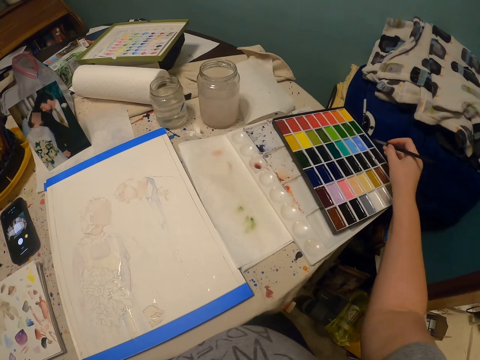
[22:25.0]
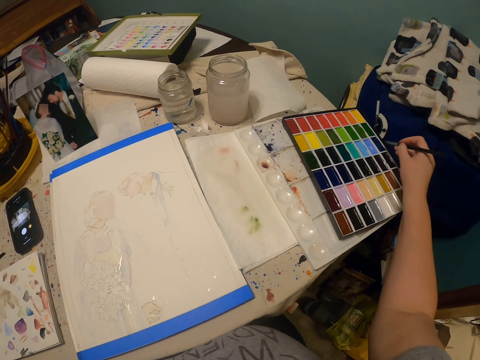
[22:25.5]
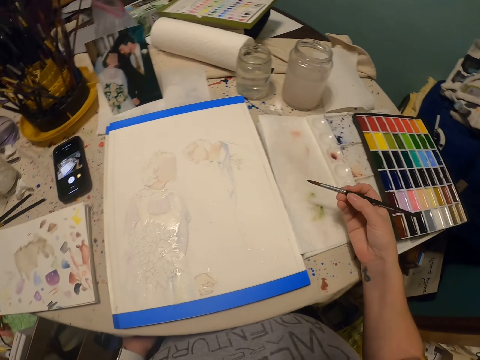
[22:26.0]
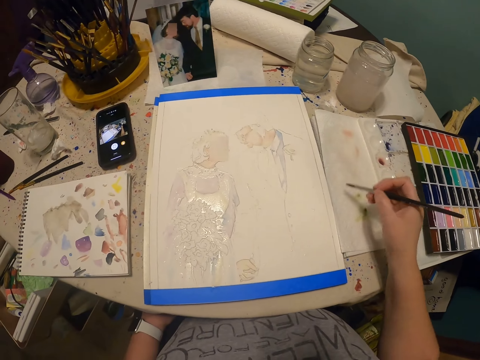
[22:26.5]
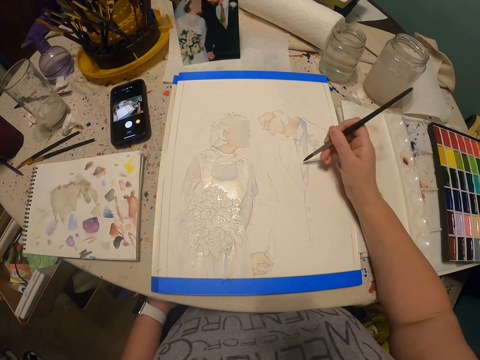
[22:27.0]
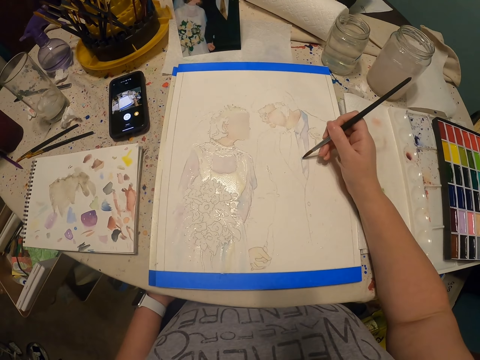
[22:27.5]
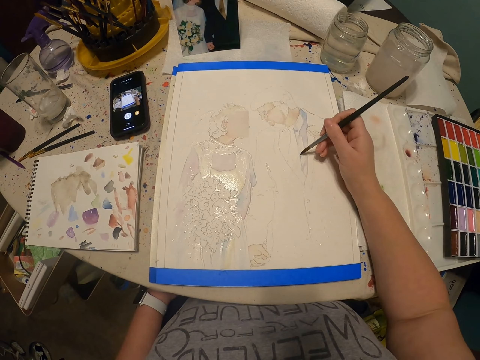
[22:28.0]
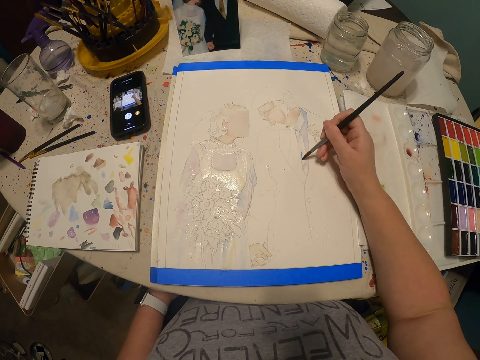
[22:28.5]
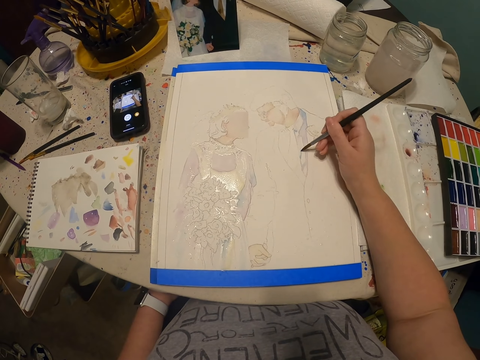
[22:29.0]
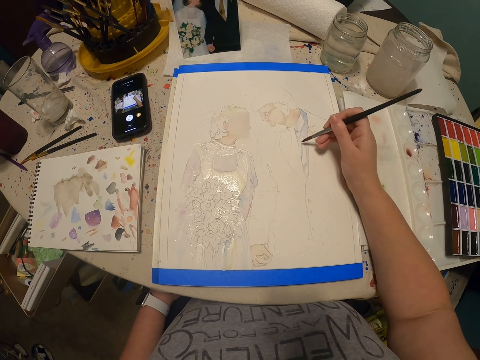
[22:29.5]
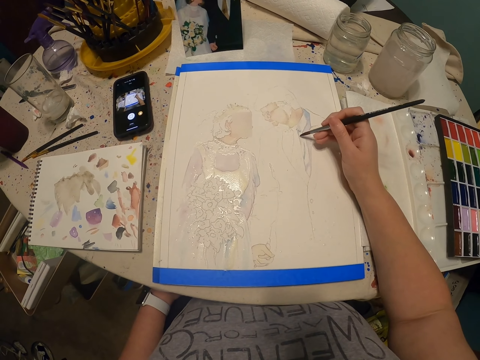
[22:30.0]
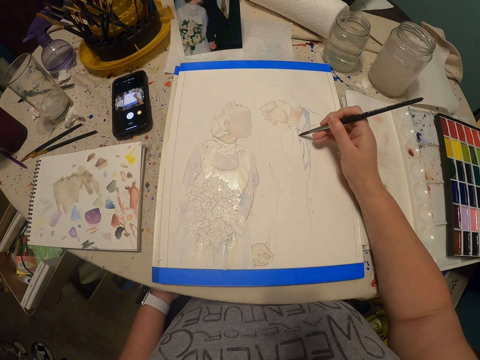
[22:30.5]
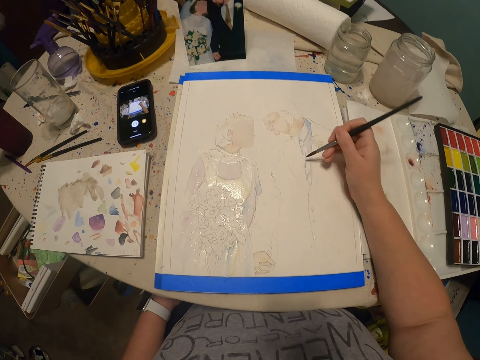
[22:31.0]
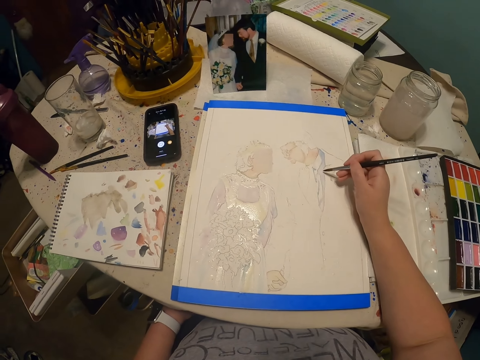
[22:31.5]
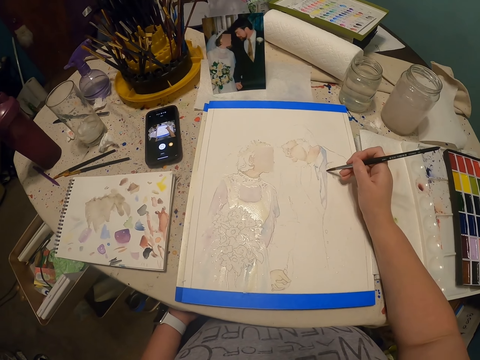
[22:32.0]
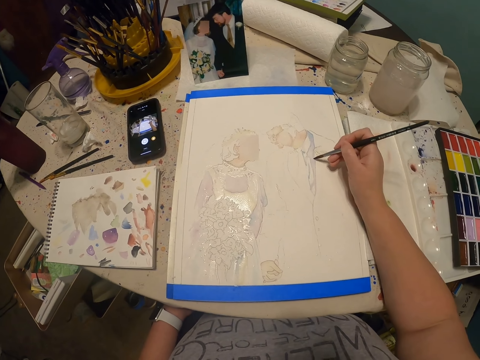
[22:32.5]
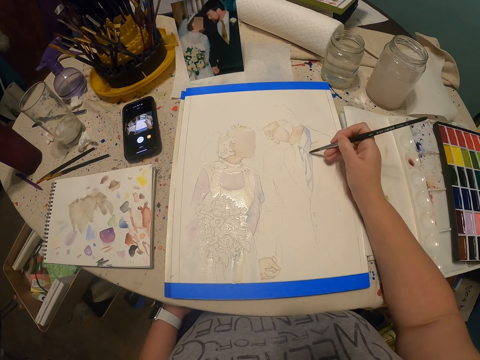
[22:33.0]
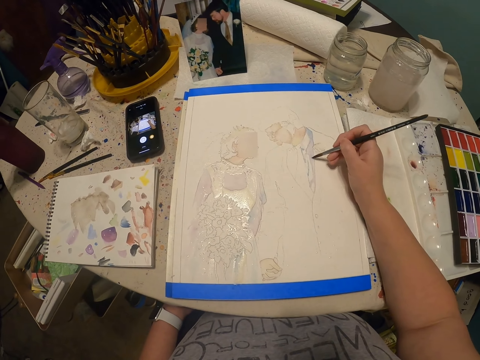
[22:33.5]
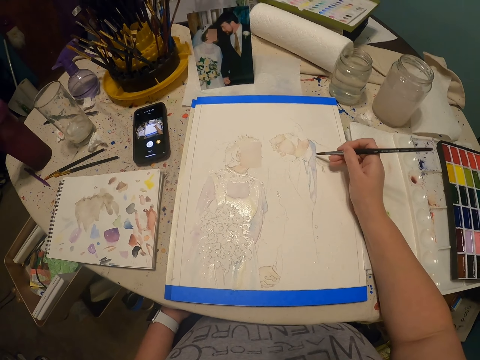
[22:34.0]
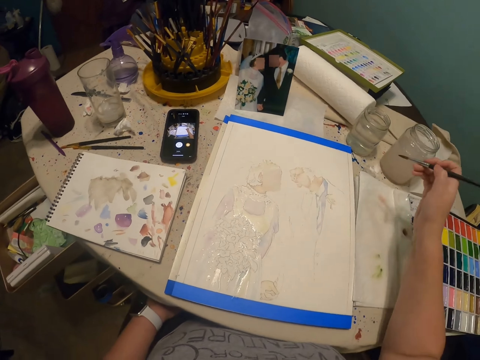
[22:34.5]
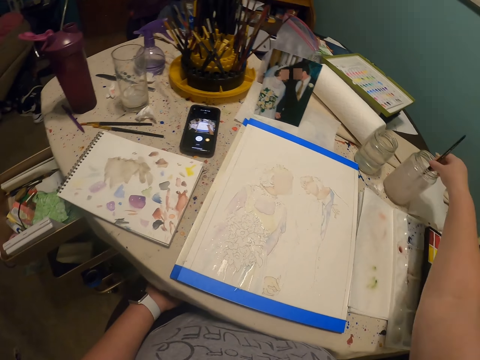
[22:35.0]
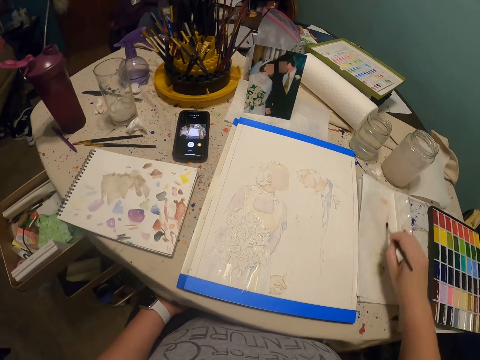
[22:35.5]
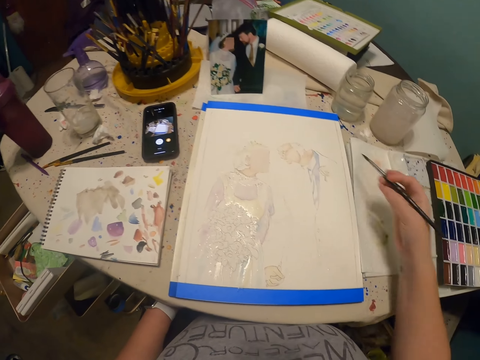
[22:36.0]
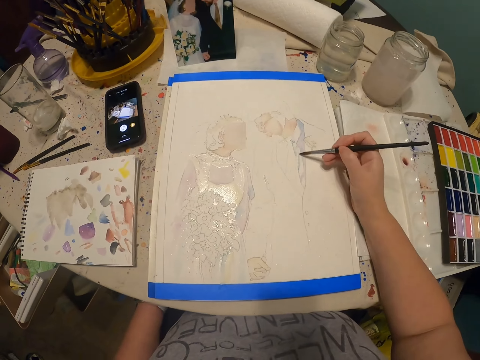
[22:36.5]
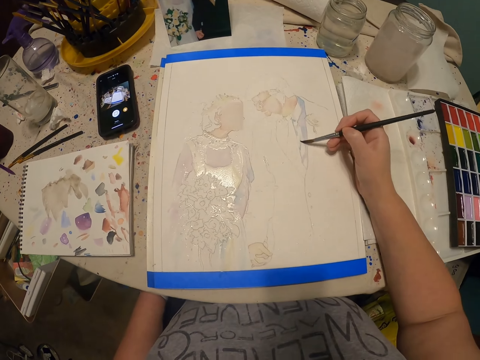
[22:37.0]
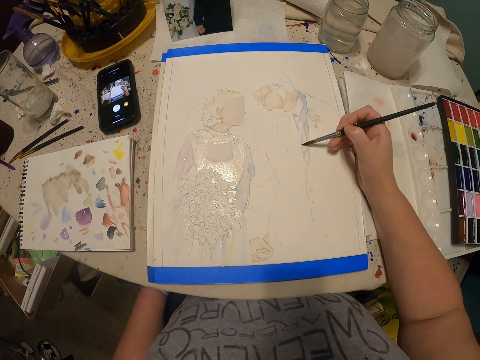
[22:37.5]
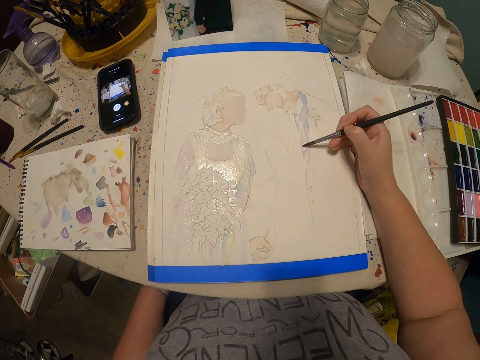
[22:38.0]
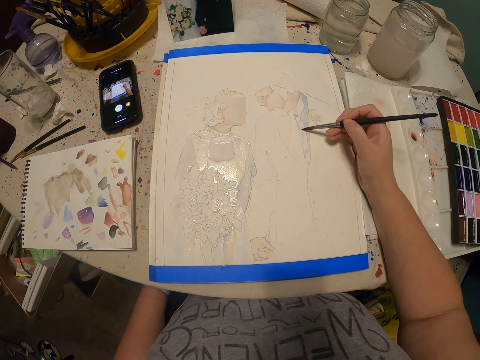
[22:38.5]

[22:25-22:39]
The camera wearer rubs the paint brush in the paint. They rub the paint brush on the paint. They paint the drawing with the paint brush. They dip the paint brush in water. They rub the paint brush on the paper. They spread paint on the drawing with the brush.

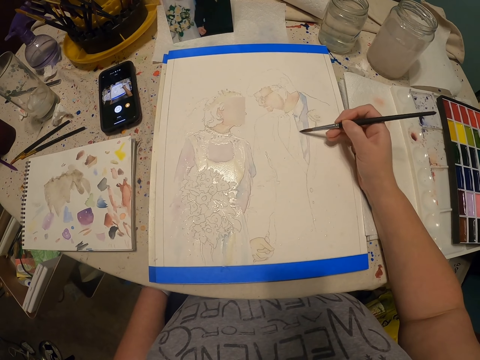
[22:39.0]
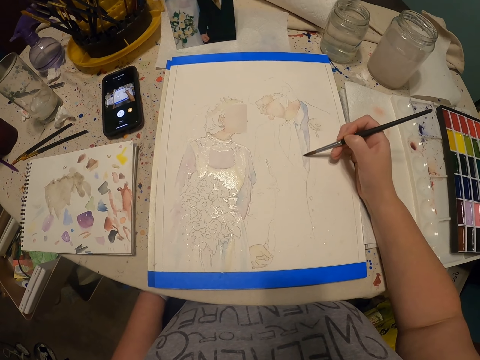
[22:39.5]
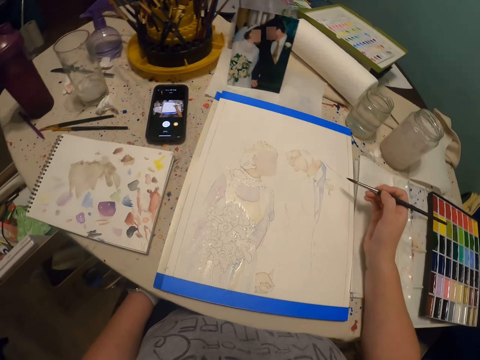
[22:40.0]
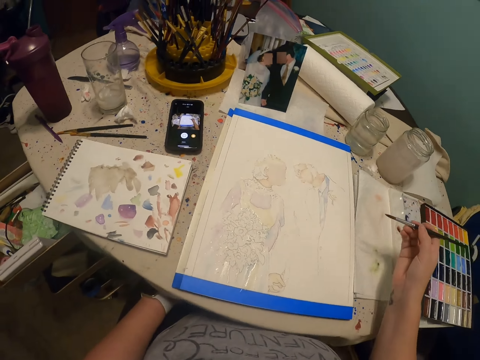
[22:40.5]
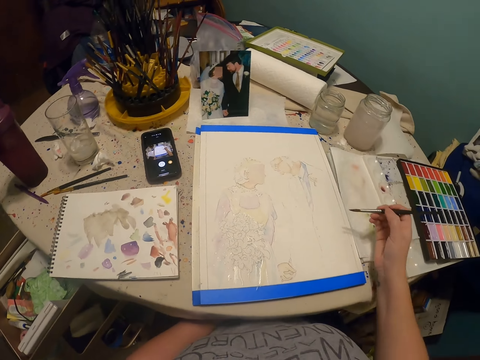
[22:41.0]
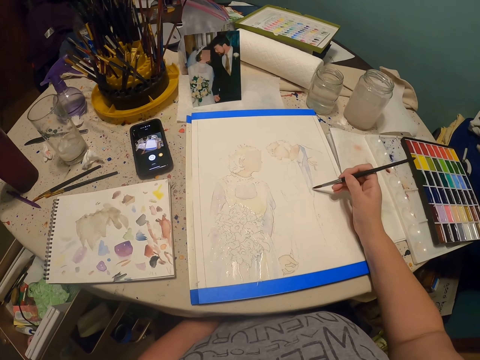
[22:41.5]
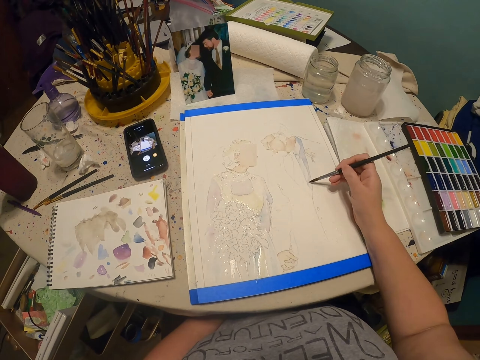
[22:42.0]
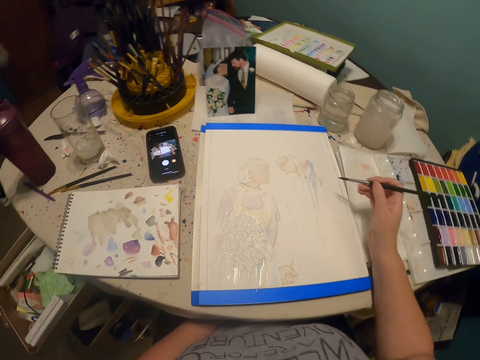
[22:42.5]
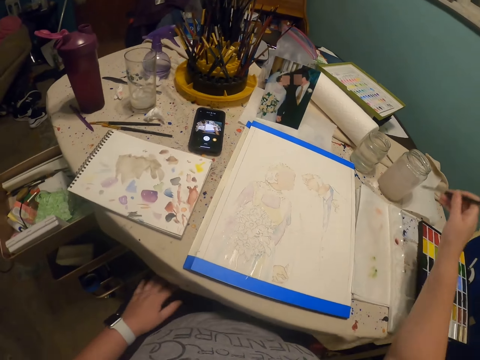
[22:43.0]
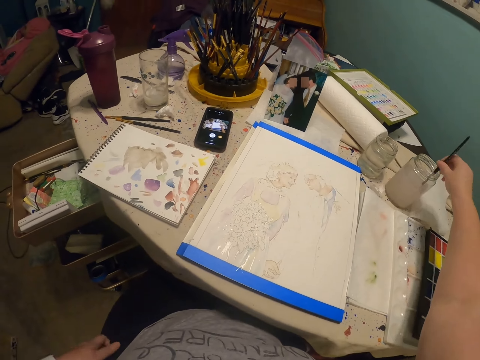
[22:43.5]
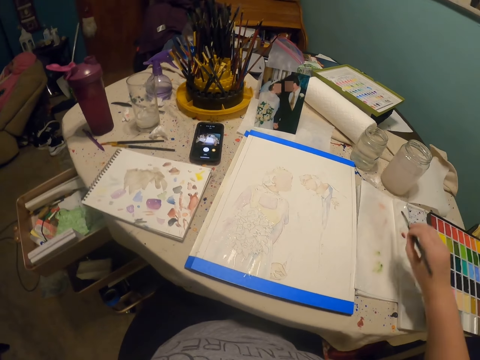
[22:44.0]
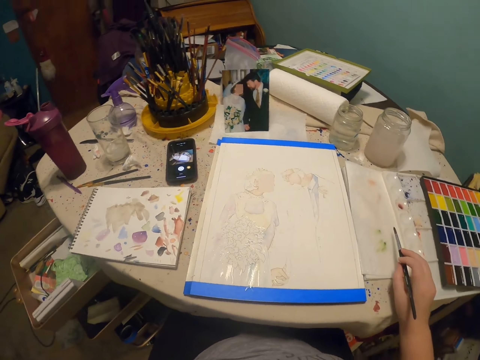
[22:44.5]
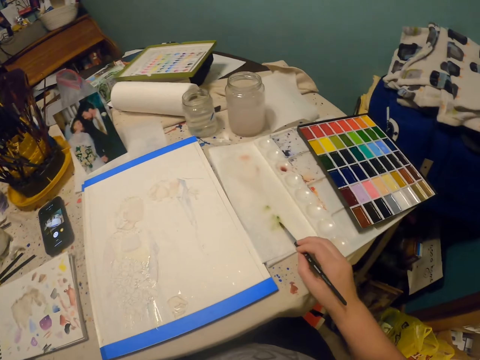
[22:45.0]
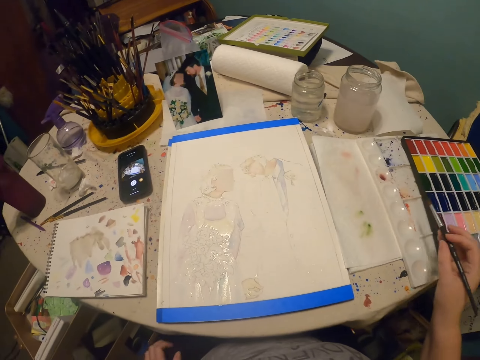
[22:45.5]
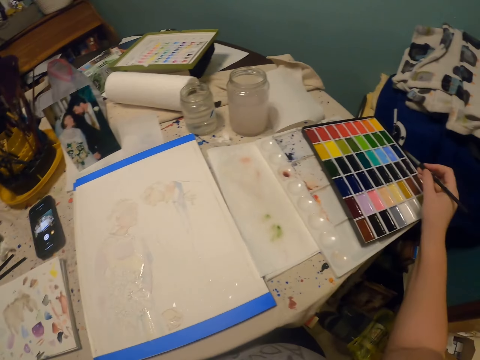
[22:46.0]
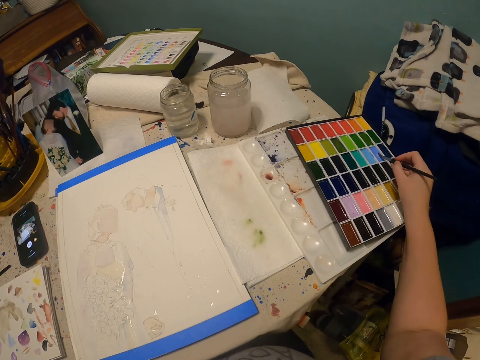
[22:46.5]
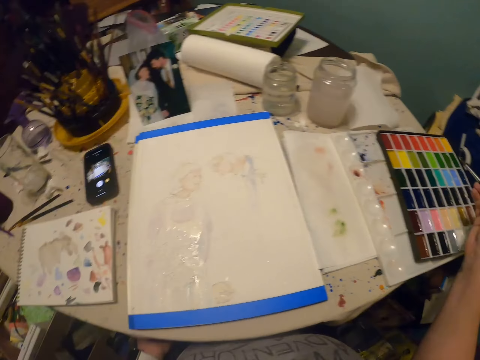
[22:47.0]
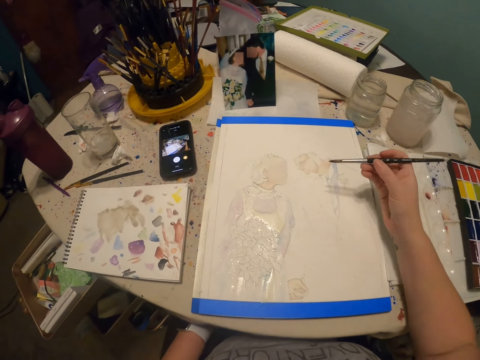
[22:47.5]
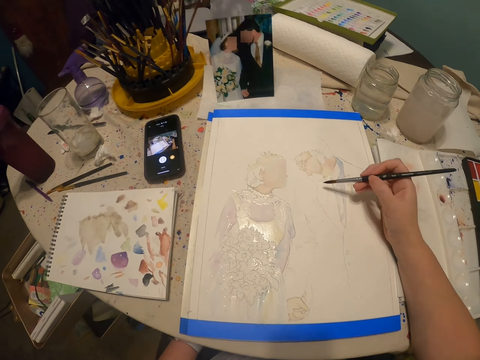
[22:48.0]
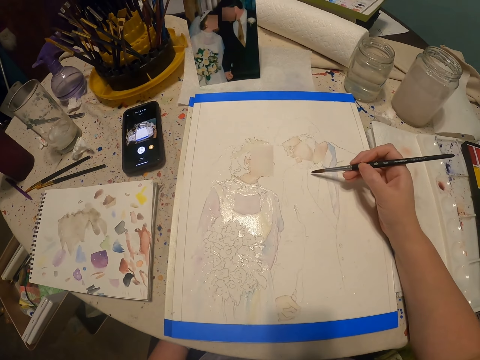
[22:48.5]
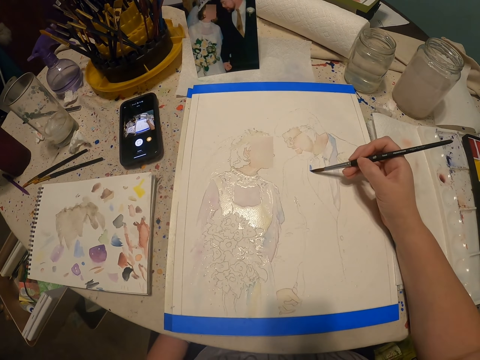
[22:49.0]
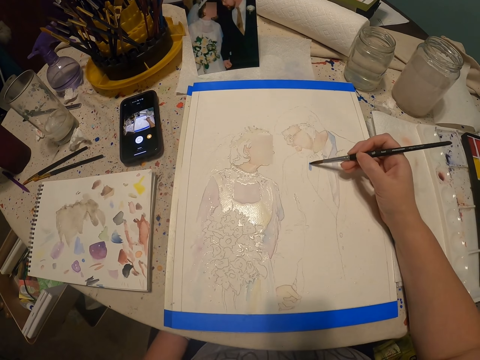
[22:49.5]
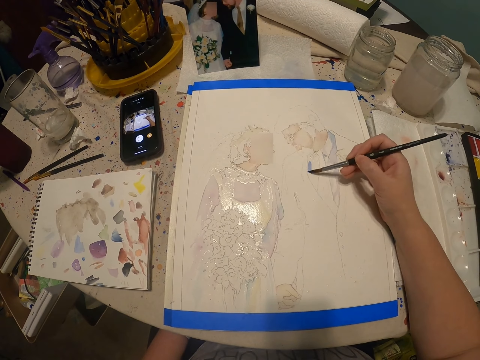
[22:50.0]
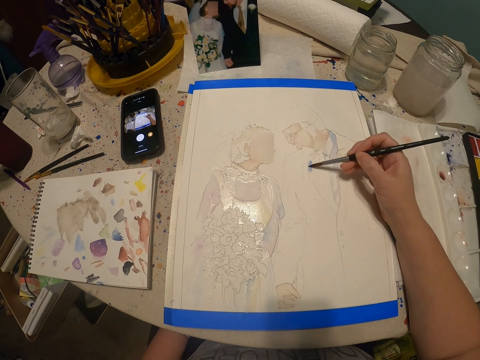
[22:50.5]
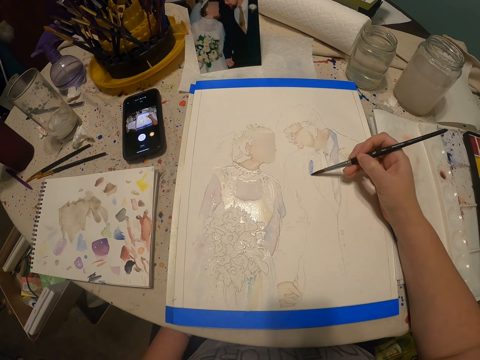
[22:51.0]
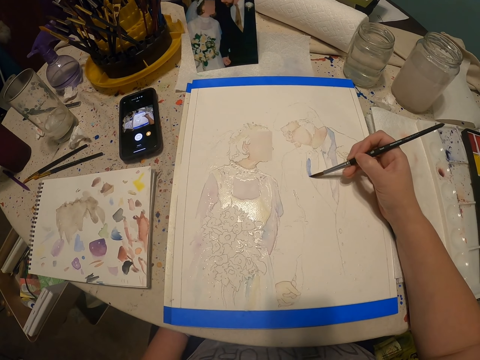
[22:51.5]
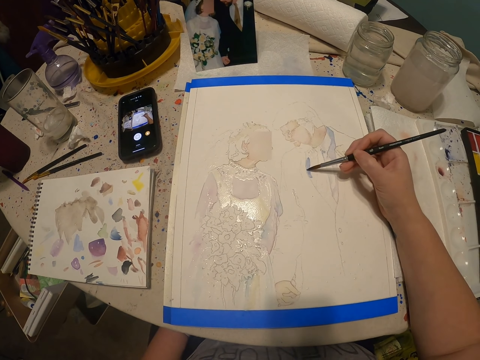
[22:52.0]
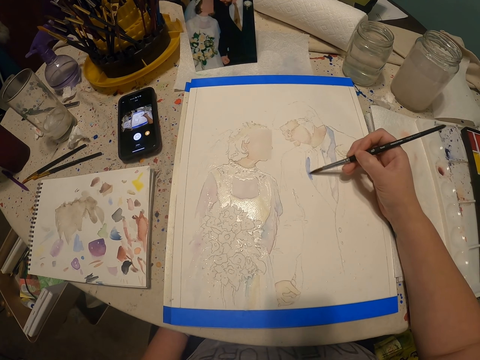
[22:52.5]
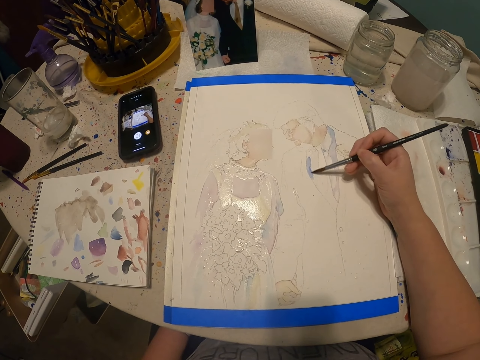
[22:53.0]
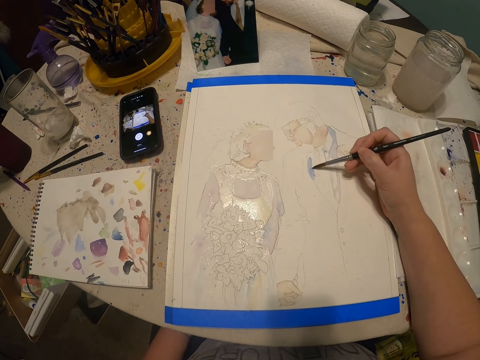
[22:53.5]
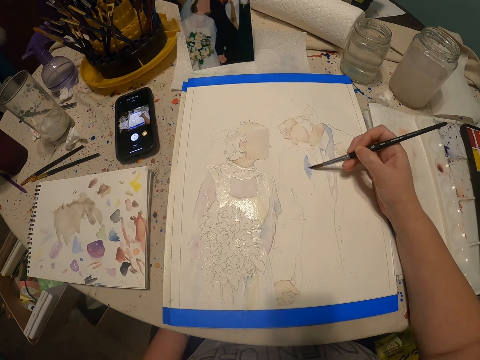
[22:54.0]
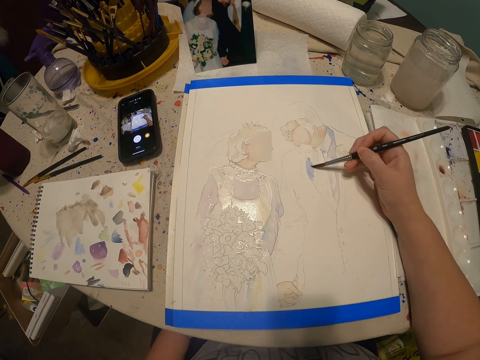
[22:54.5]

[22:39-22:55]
The camera wearer moves the hand. They paint with the paint brush. They dip the paint brush in water. They wipe the brush on the paper towel. They coat the brush with paint and dip the paintbrush in the colour box. They paint the drawing.
